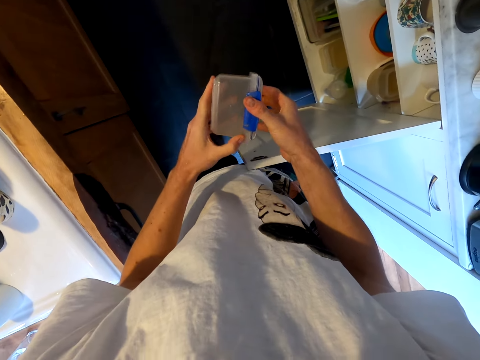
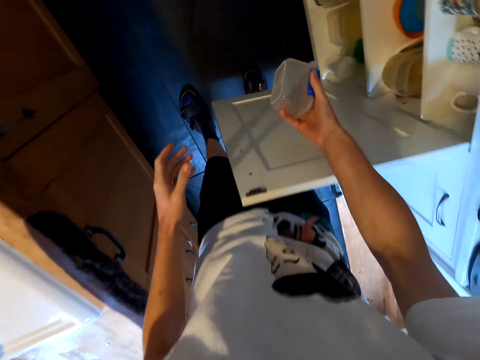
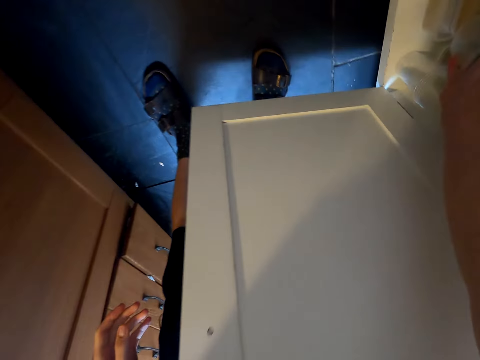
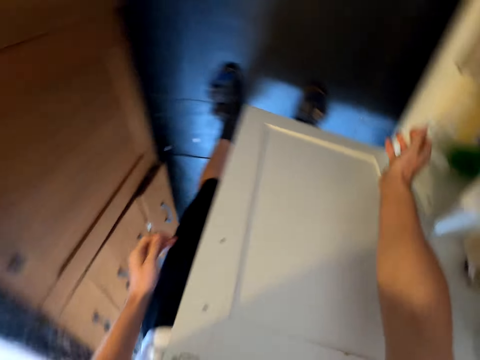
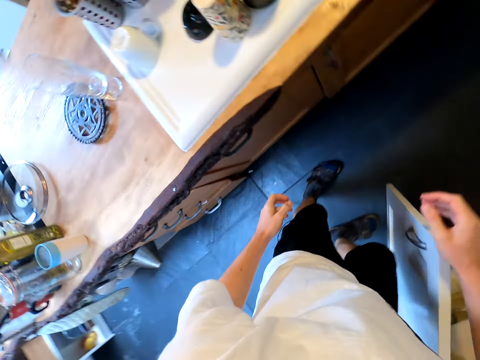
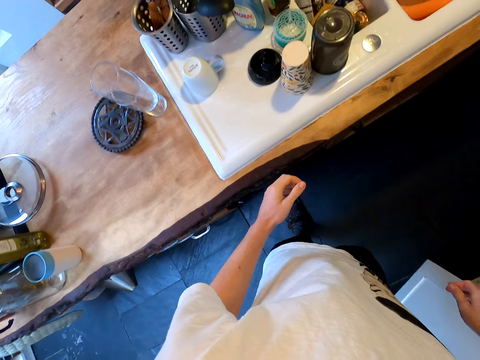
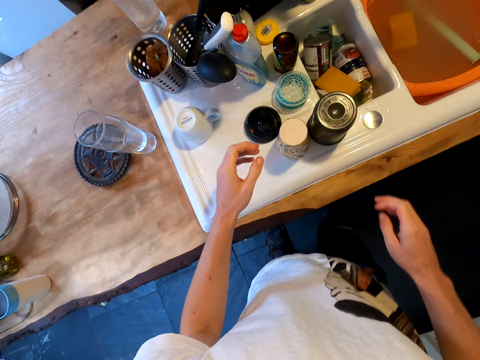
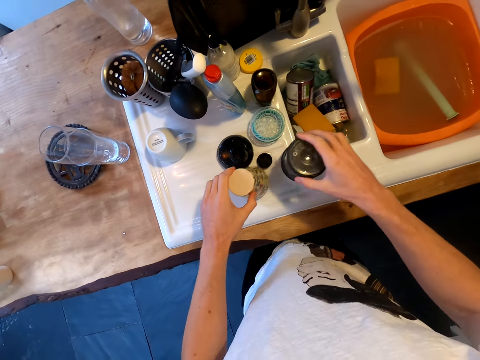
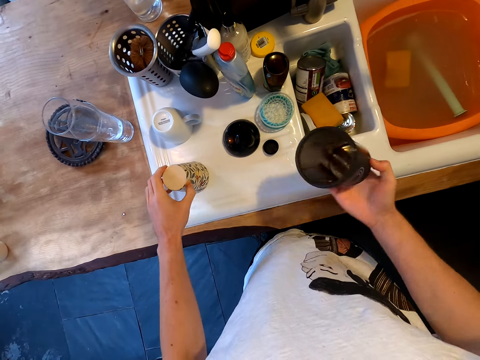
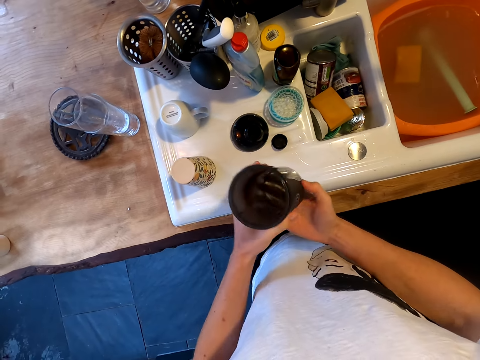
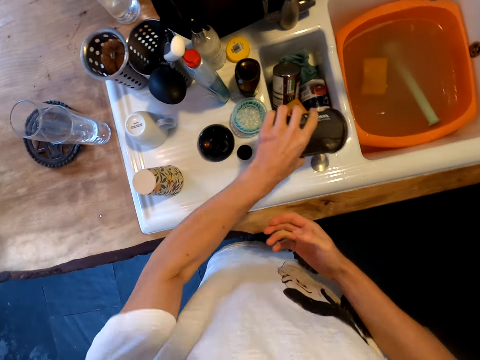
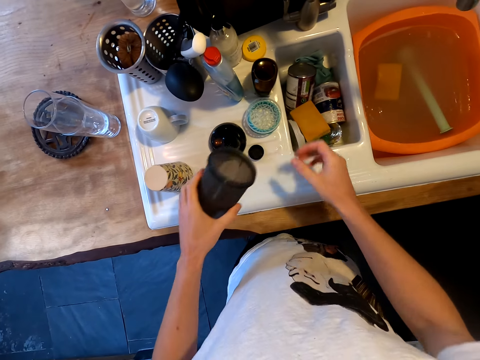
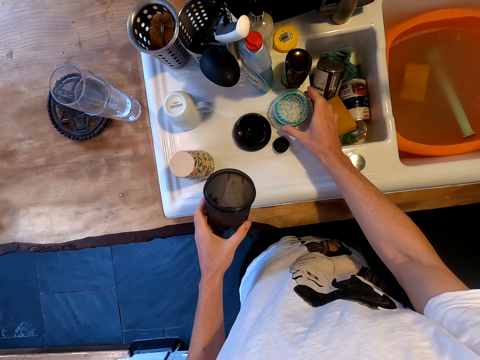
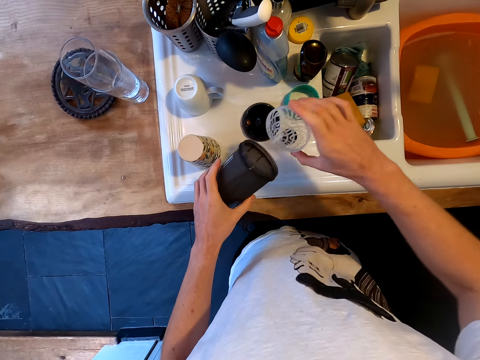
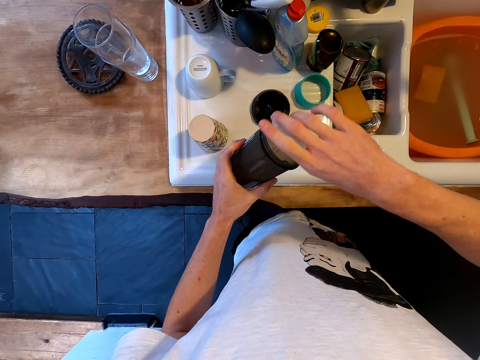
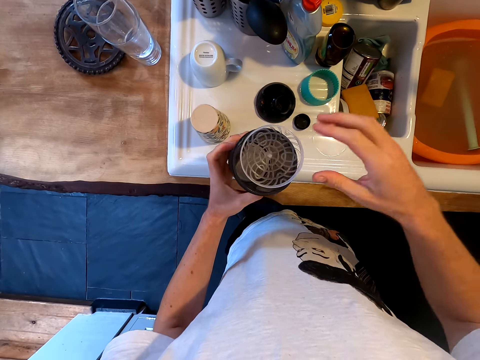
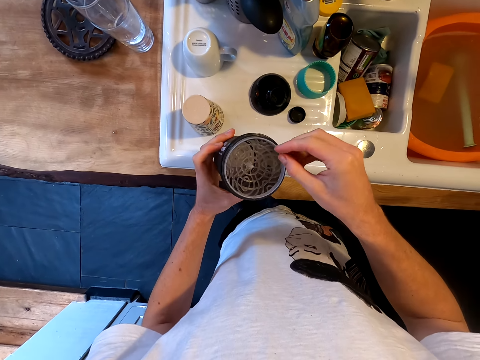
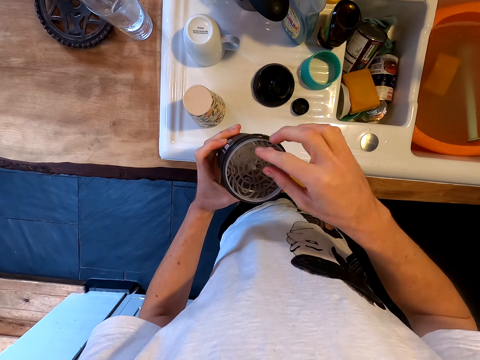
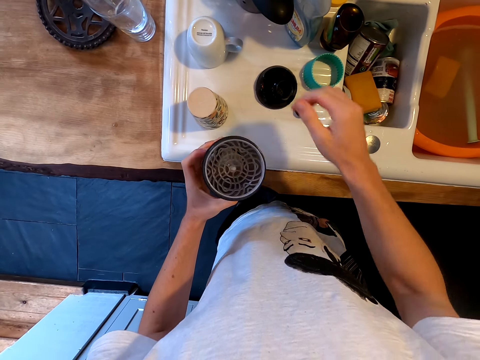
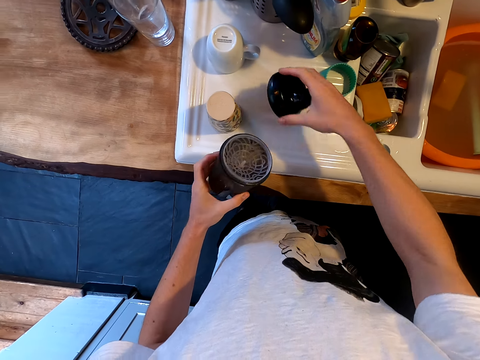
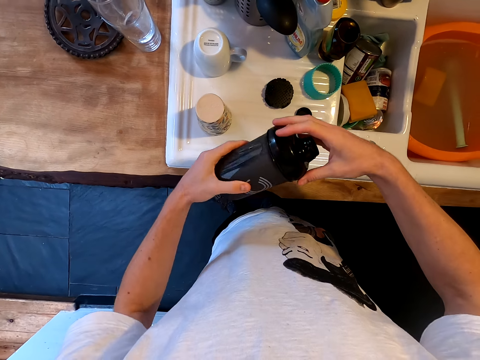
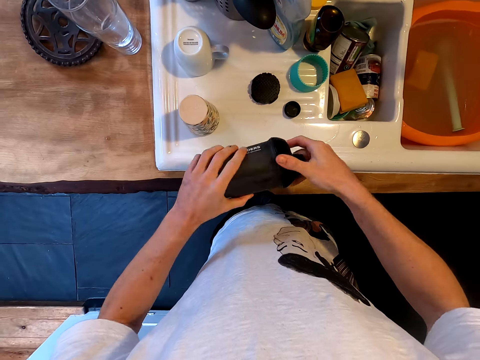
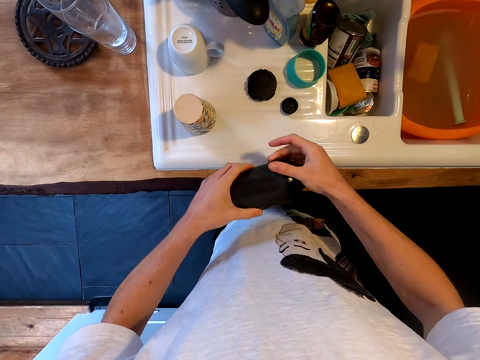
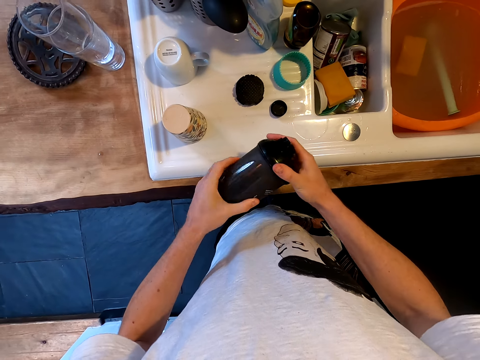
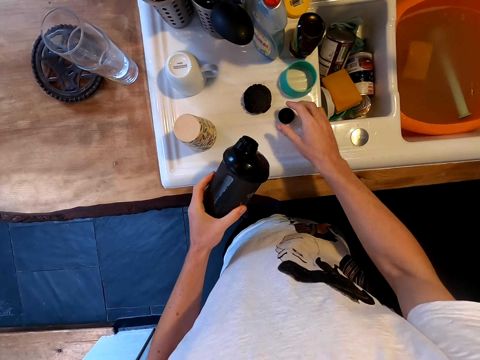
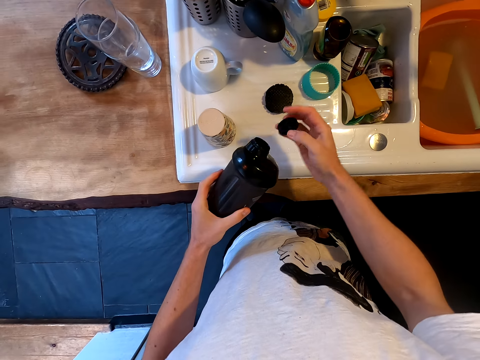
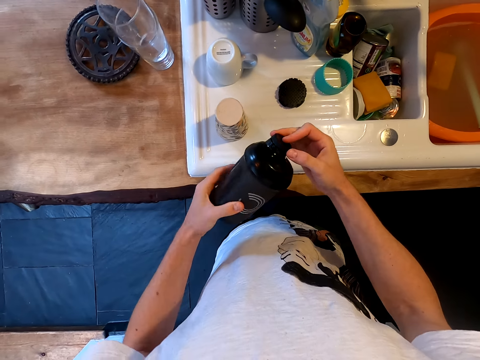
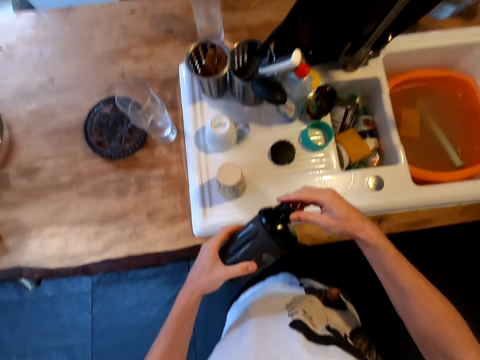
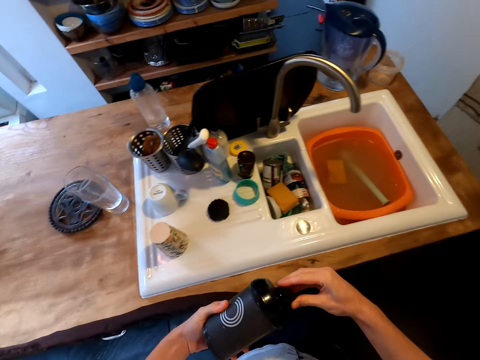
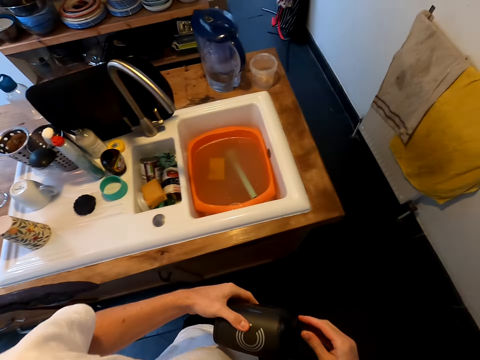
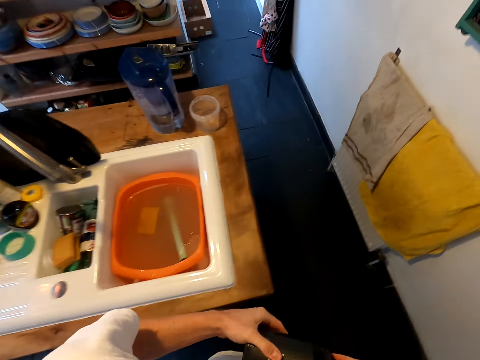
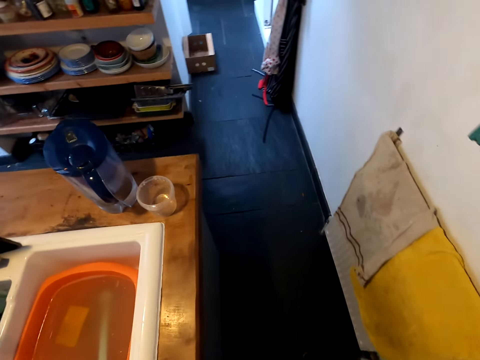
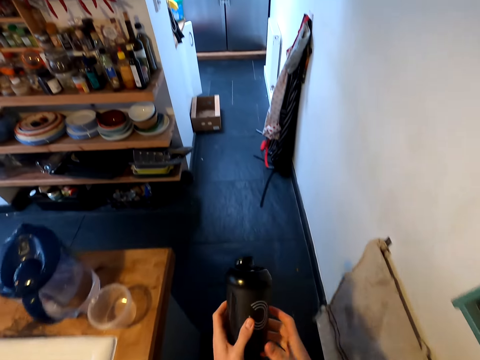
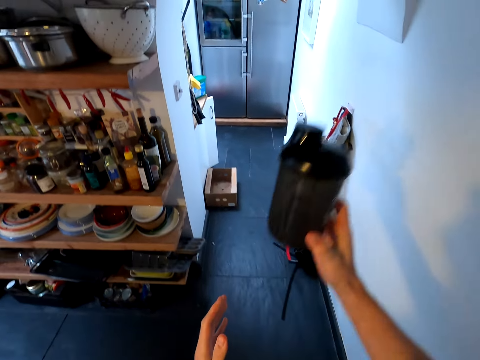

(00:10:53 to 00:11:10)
The camera wearer puts the tin in the cabinet shelf. They close the cabinet shelf. They take another utensil or bottle from the counter. They put the other utensil back on the kitchen slab. They remove excess water from the utensil. They put the bottle together. They take the mug strainer. They close the mug. They take the mug lid and close the mug. They take another mug lid and close the mug. They walk in the kitchen.

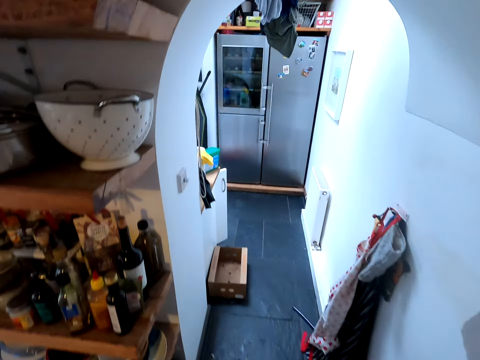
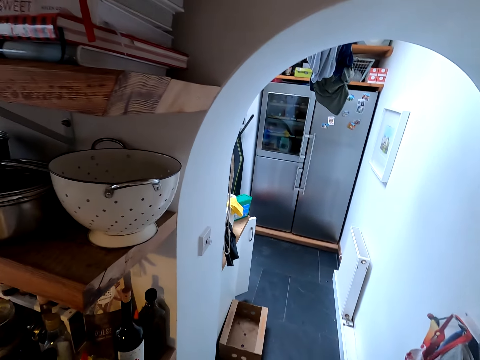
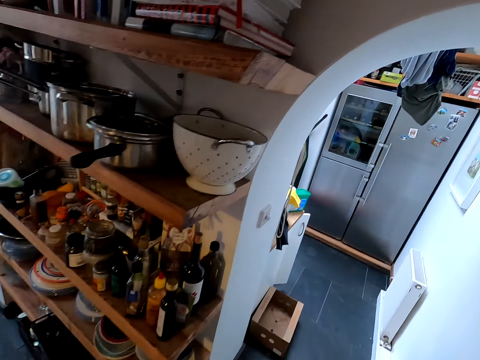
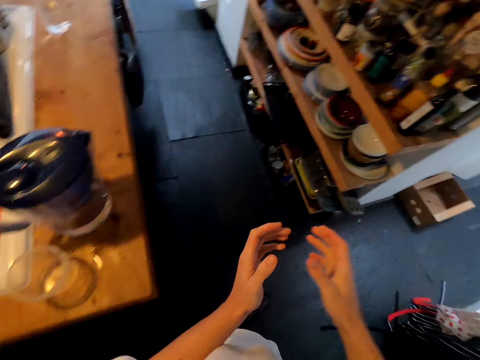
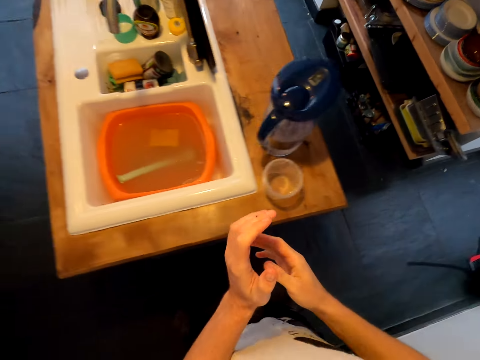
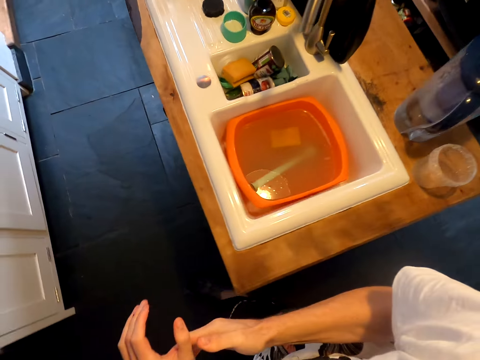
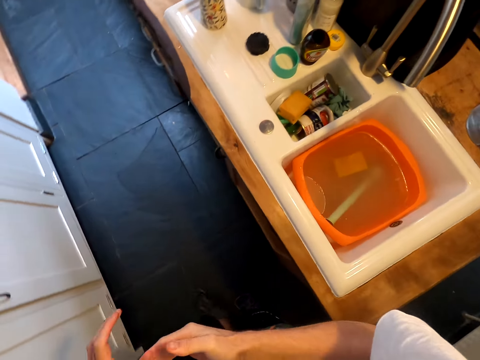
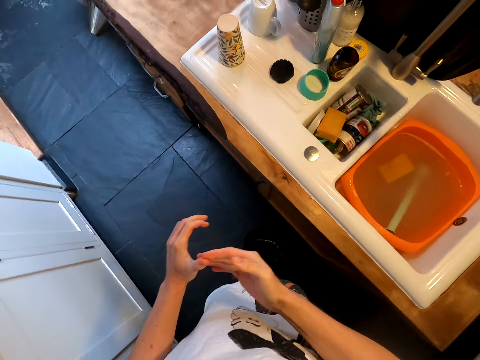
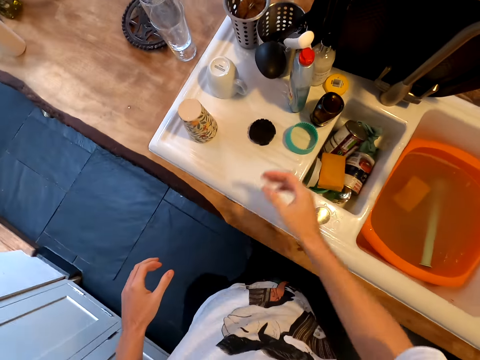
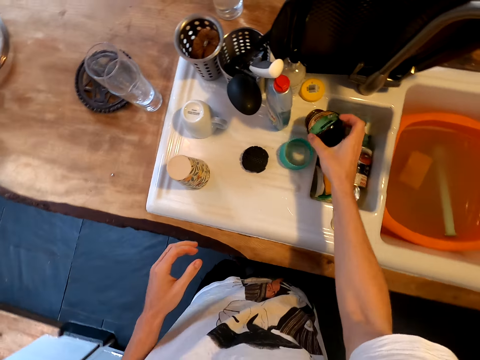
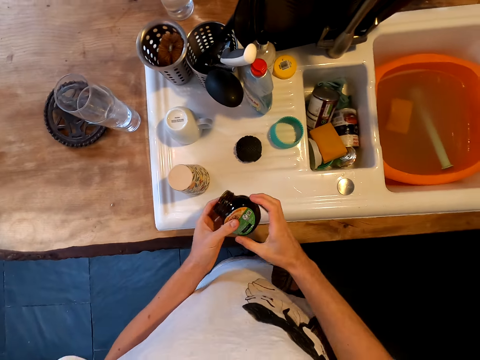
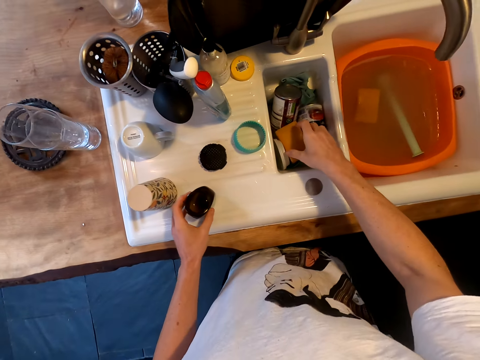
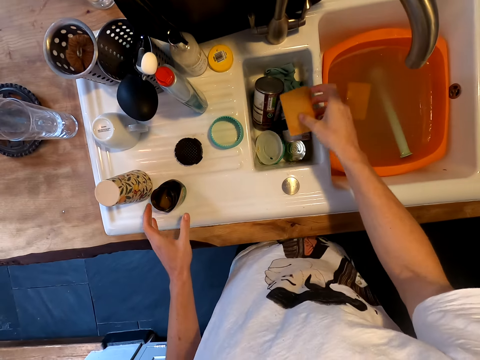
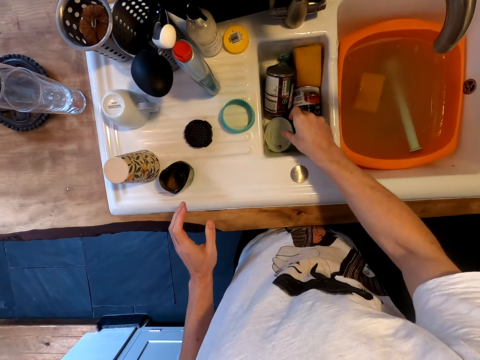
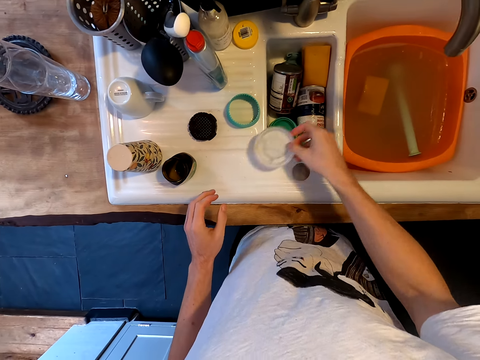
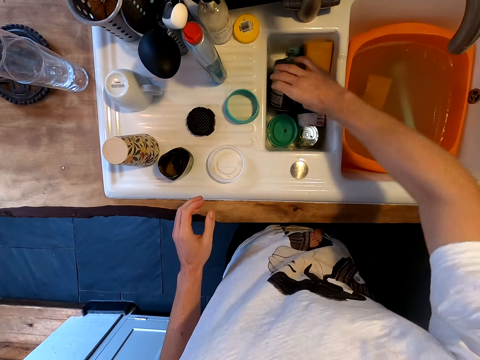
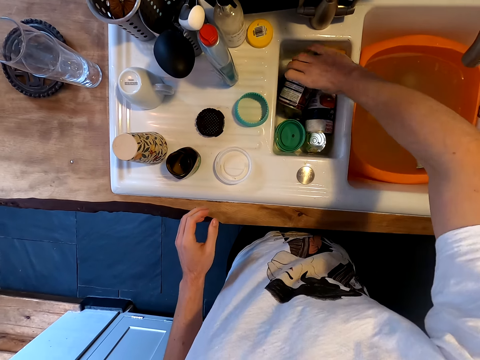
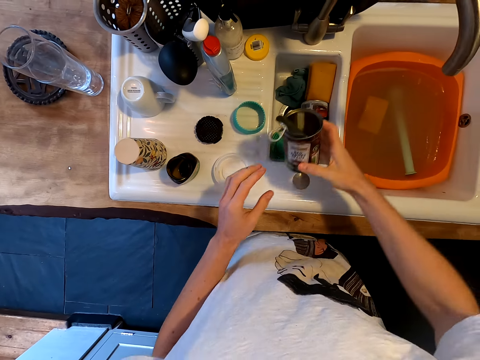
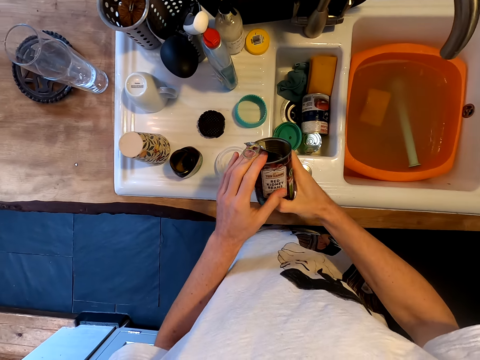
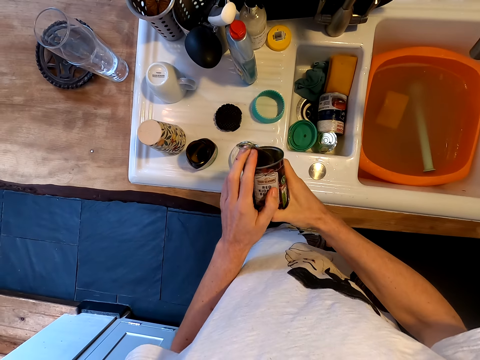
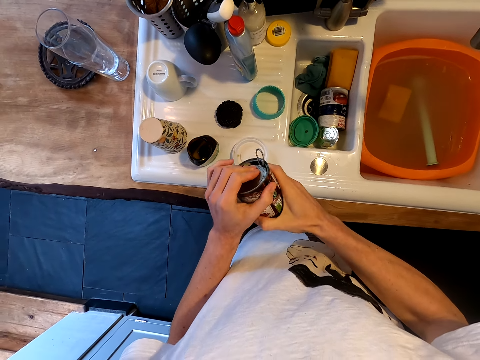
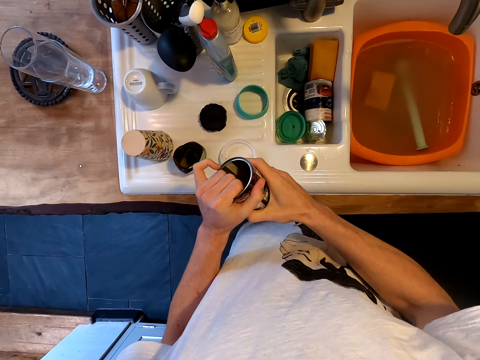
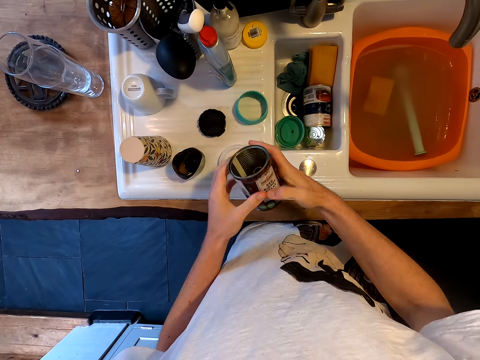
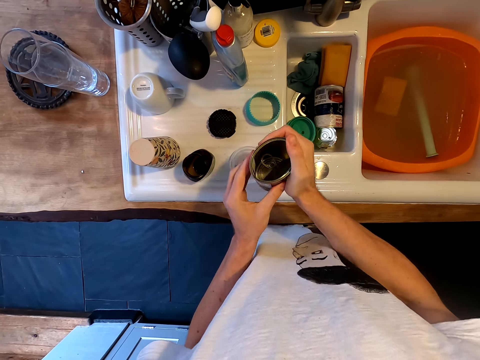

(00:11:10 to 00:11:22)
The camera wearer puts the mug on an upper cabinet. They walk around, rub hands together, and walk around. They check out the bottle and tins in the sink. They take more utensils on the sink slab. They take the scouring pad and throw the scouring pad in the sink. They take another utensil in the sink. They put the utensil on the sink slab. They take a tin in the sink. They squeeze the tin.
